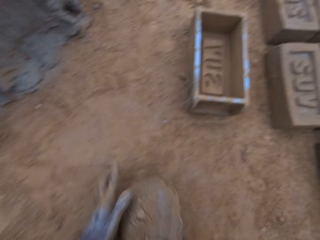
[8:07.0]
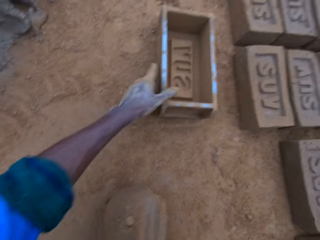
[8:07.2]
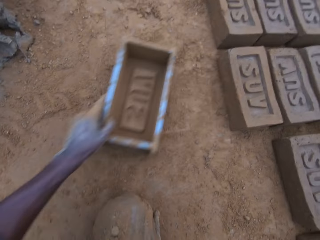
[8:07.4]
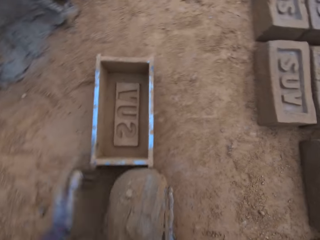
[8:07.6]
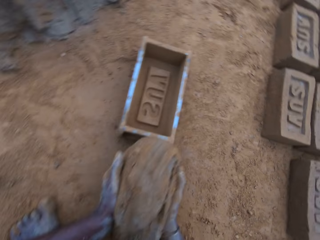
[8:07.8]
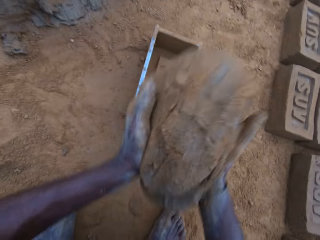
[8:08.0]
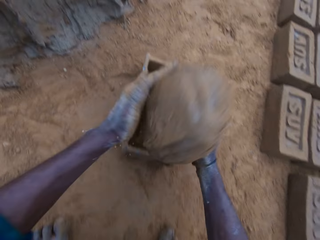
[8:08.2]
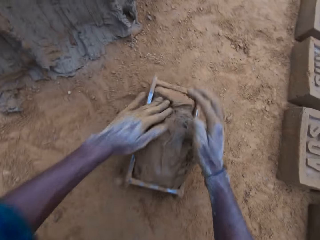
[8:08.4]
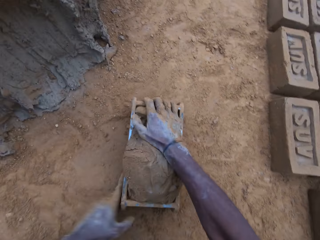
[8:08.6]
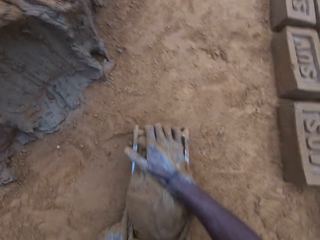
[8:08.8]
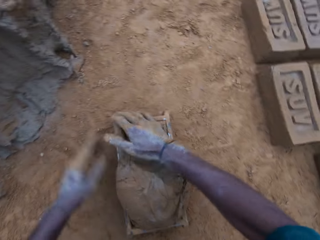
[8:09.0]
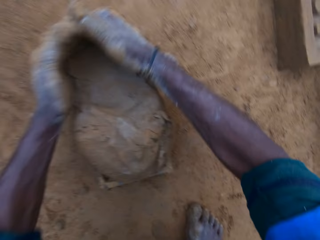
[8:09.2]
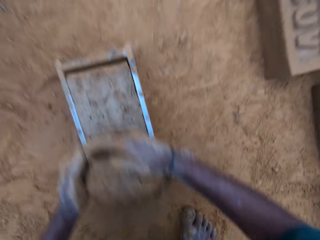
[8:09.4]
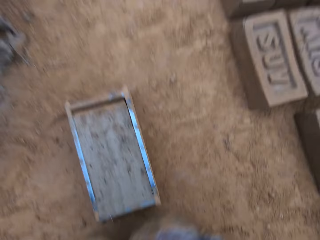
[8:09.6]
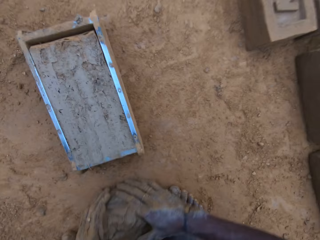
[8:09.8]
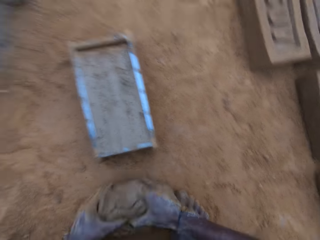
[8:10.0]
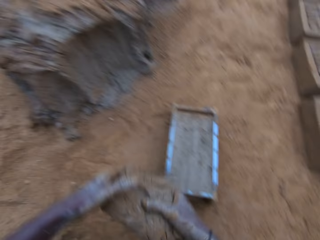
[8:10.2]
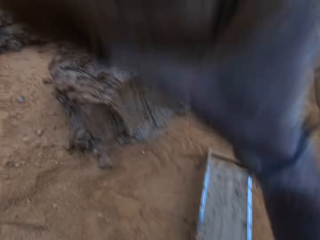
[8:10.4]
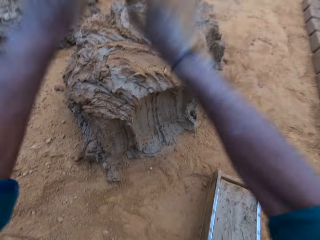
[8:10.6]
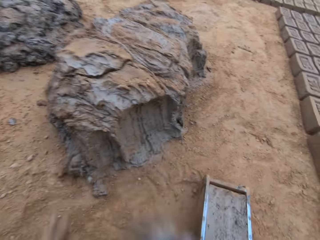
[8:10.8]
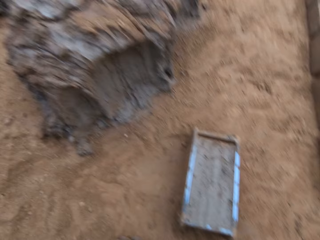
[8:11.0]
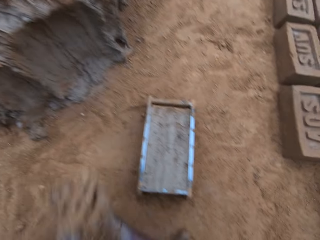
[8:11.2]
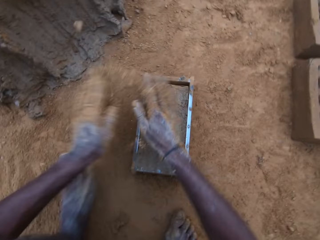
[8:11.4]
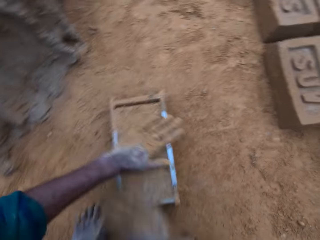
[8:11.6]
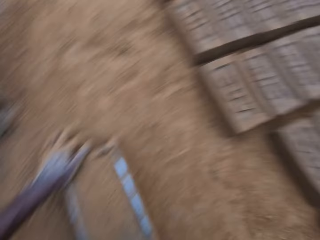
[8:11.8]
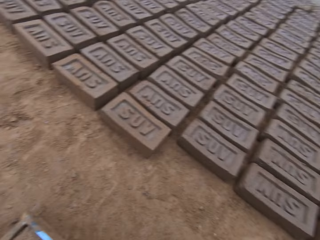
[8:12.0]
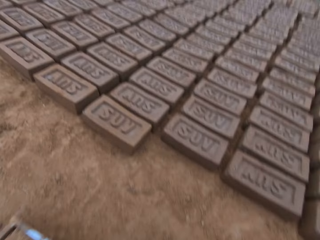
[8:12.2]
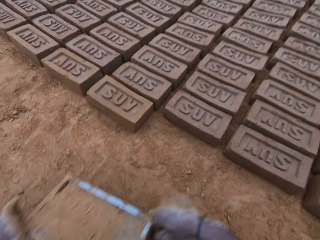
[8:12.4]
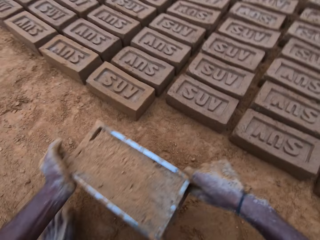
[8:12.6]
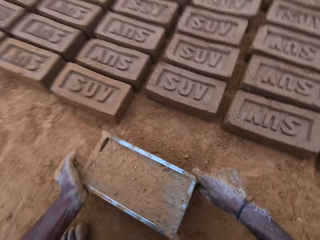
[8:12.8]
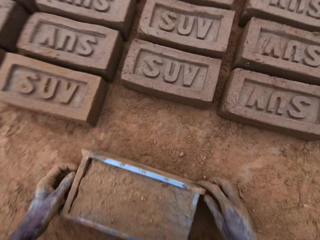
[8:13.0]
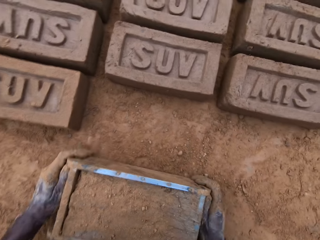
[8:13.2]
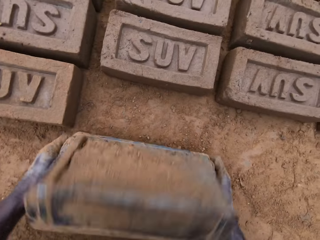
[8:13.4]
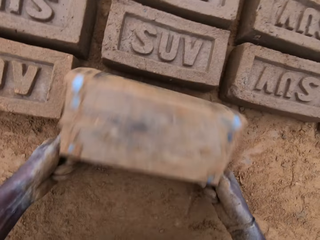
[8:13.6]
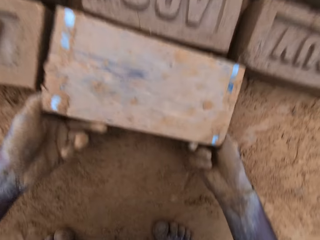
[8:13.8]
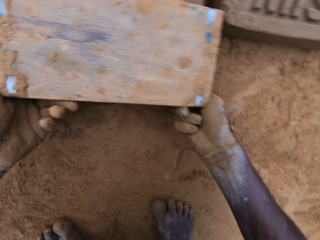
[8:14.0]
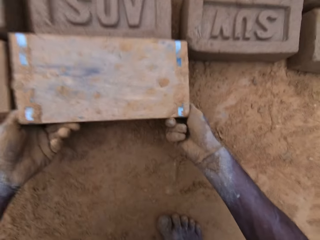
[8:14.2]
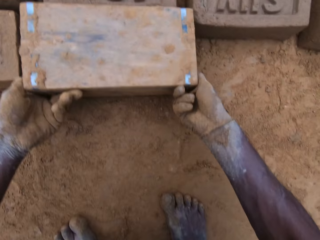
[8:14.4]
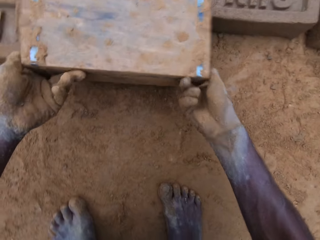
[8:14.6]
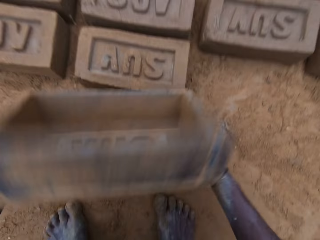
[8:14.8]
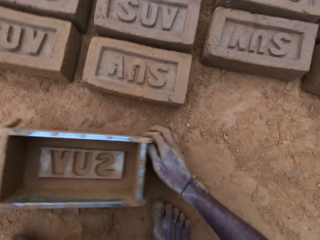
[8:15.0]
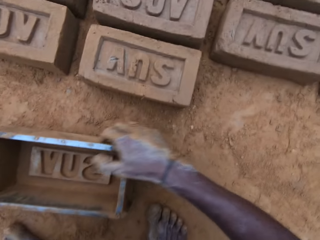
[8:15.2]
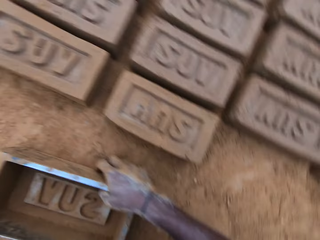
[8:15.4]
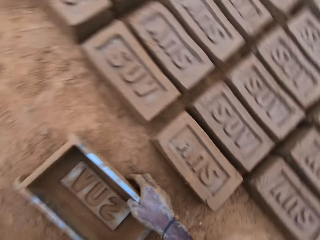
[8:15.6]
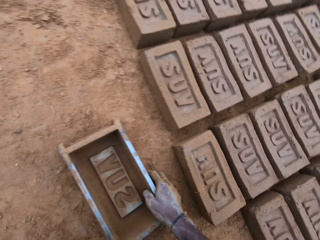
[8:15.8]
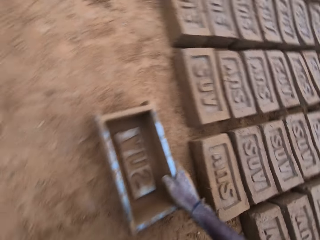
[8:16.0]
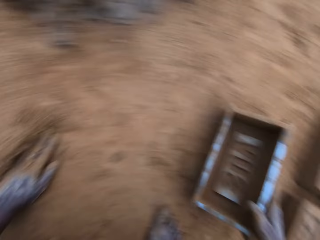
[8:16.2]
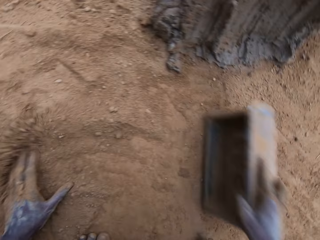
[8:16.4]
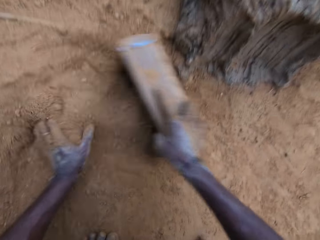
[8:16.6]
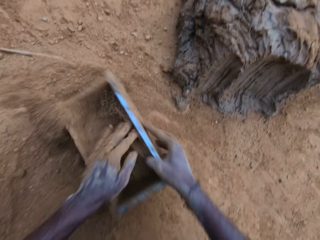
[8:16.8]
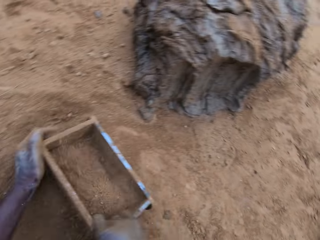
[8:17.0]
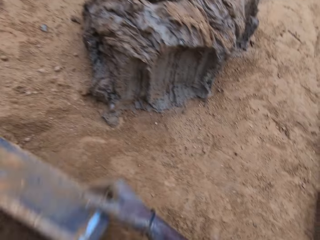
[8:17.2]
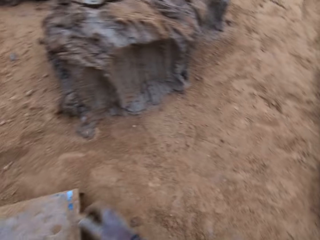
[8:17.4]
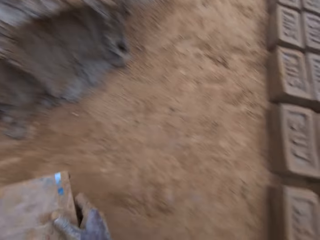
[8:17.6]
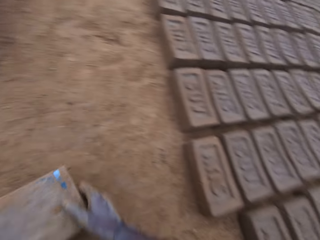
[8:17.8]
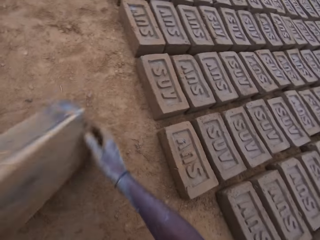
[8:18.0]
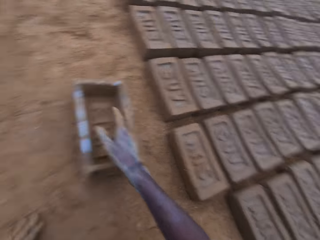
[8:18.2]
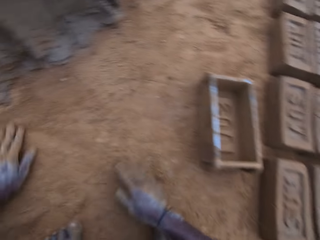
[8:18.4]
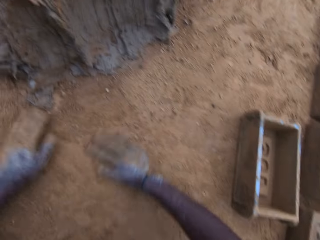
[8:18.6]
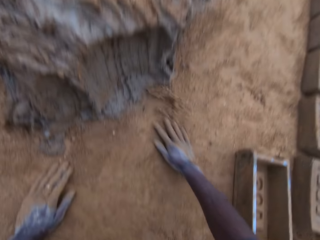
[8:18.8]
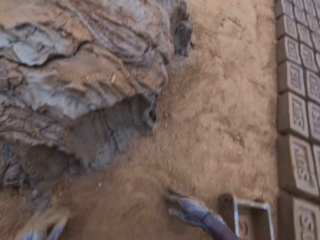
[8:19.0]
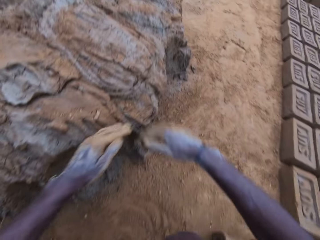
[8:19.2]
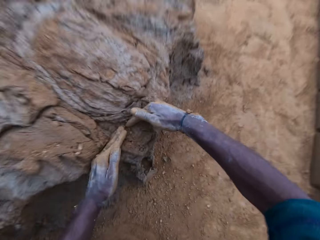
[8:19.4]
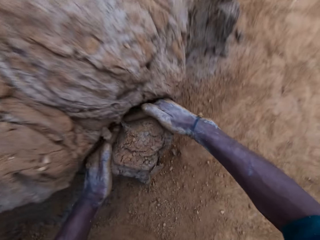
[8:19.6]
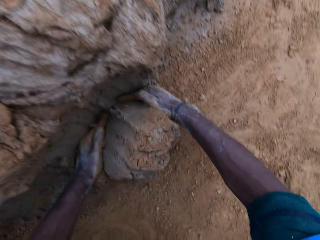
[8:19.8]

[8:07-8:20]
The camera wearer picks clay or mortar from the ground. He moves the brick mold or block mold on the ground closer. He carries the mortar from the ground. He puts the clay in the brick mold. He levels the mortar in the mold. He removes excess clay from the brick mold. He carries the excess mortar from the ground. He picks clay from the ground. He throws the clay on the clay on the ground. He rubs soil on his hands. He slides his hand on the clay in the brick mold. He rubs sand on the block mold. He picks the brick mold from the ground. He carries the block mold. He drops the block mold on the ground beside molded blocks. He turns the brick mold upside down on the ground. He removes the mold from the block gently. He puts the brick mold on the ground. He picks the brick mold from the ground. He puts soil in the brick mold. He pours the soil on the ground. He picks the brick mold from the ground. He puts the brick mold on the ground. He moves soil on the ground with his hands. He fetches clay from the ground with his hands.

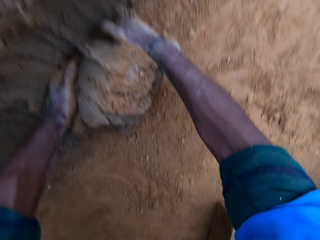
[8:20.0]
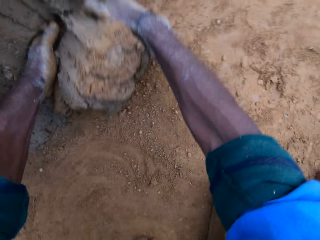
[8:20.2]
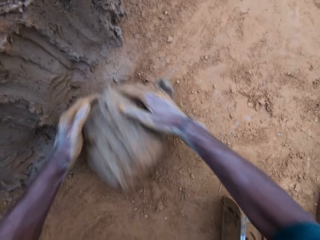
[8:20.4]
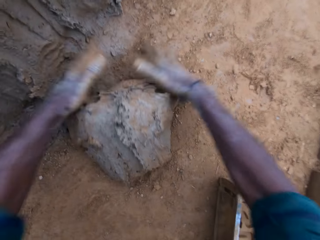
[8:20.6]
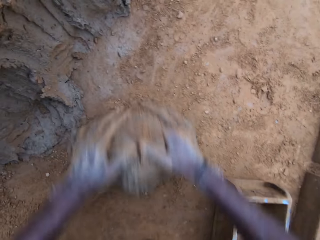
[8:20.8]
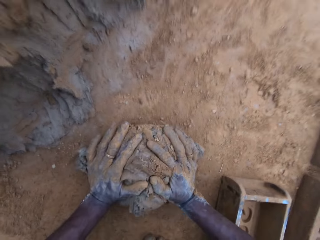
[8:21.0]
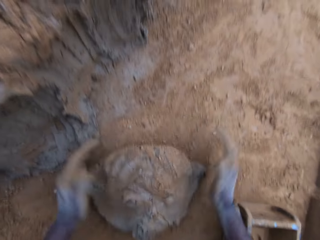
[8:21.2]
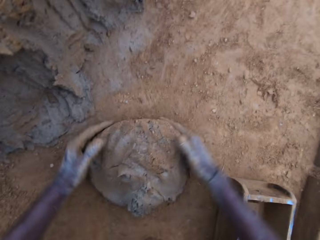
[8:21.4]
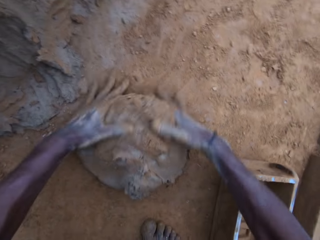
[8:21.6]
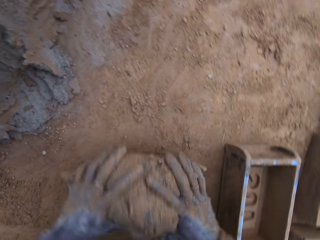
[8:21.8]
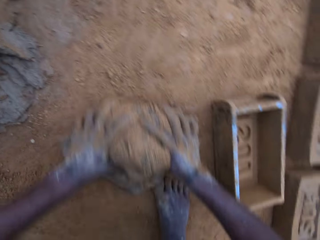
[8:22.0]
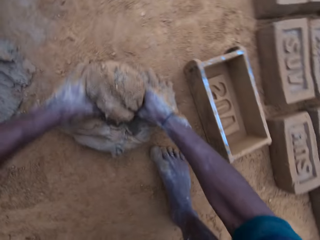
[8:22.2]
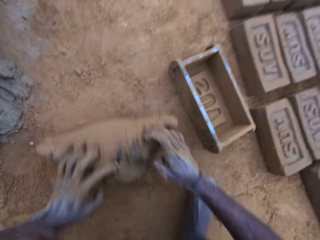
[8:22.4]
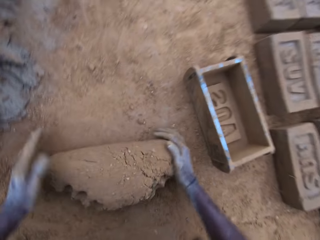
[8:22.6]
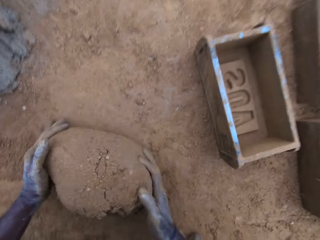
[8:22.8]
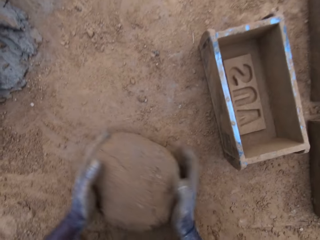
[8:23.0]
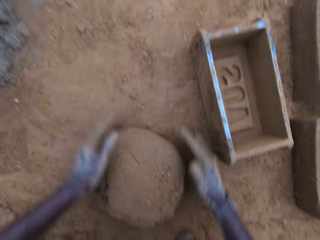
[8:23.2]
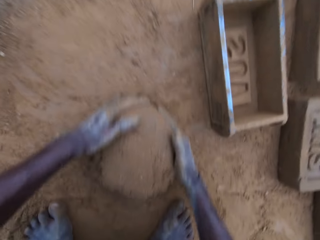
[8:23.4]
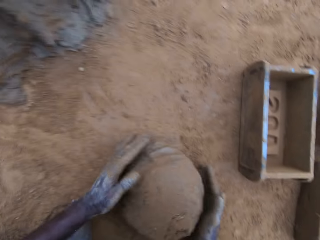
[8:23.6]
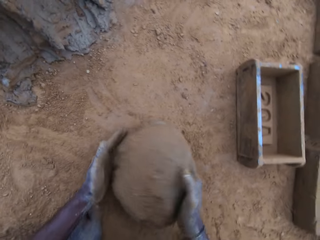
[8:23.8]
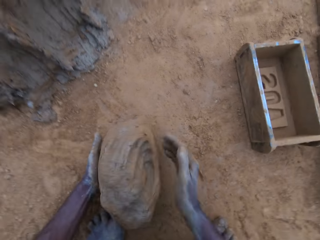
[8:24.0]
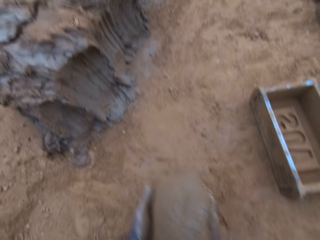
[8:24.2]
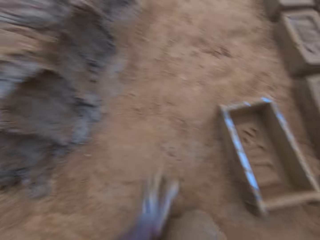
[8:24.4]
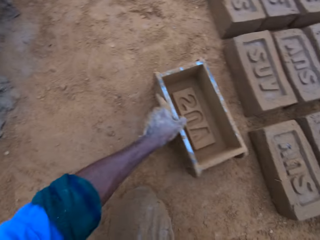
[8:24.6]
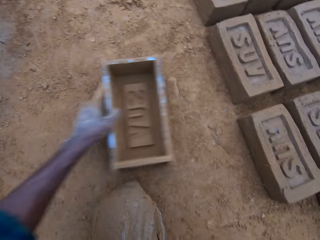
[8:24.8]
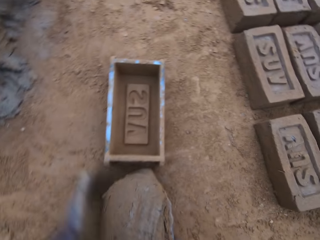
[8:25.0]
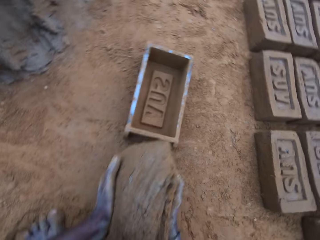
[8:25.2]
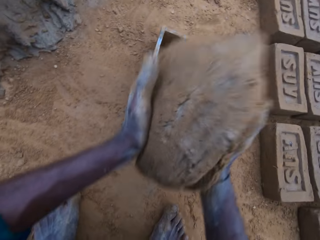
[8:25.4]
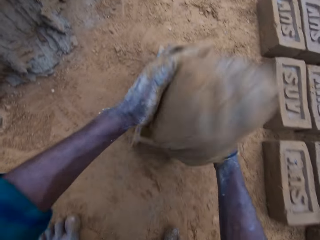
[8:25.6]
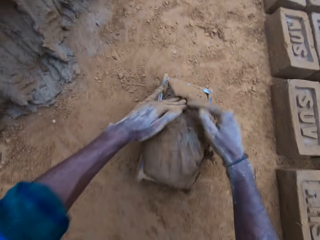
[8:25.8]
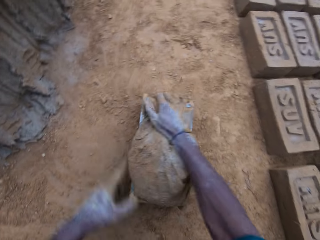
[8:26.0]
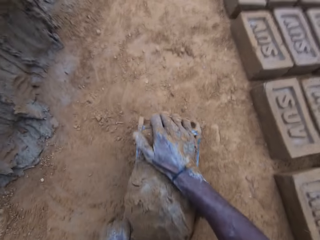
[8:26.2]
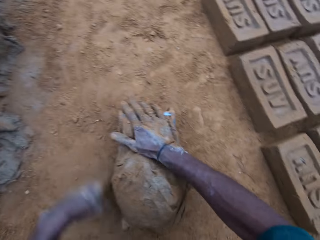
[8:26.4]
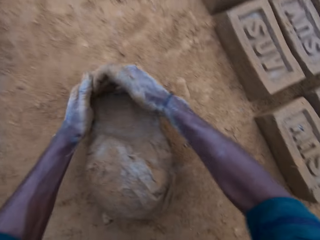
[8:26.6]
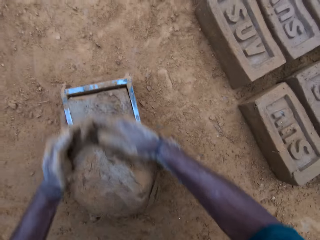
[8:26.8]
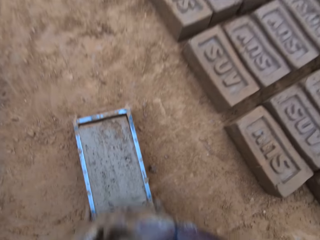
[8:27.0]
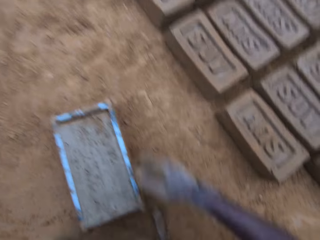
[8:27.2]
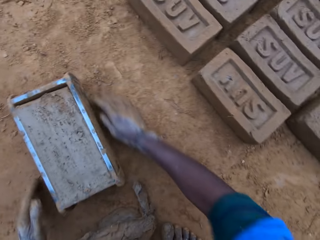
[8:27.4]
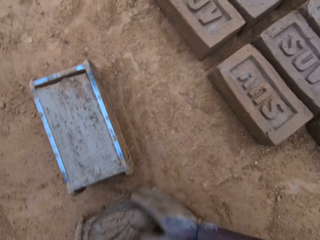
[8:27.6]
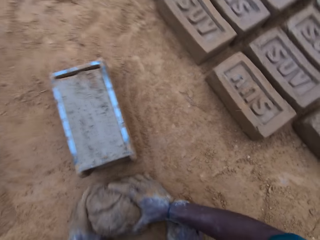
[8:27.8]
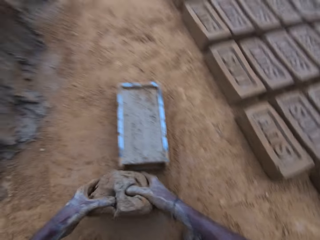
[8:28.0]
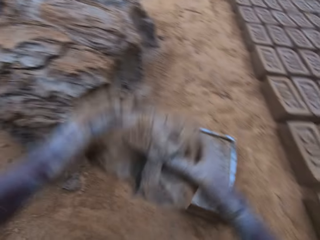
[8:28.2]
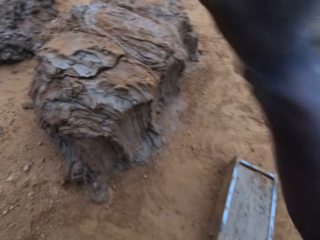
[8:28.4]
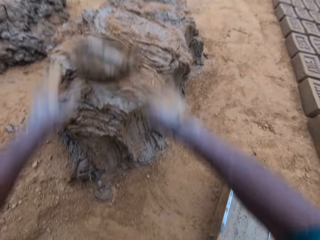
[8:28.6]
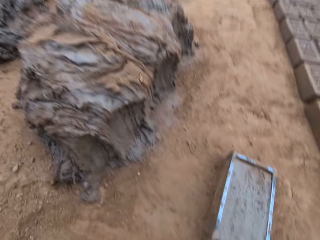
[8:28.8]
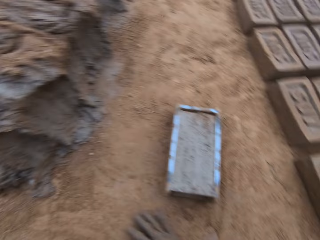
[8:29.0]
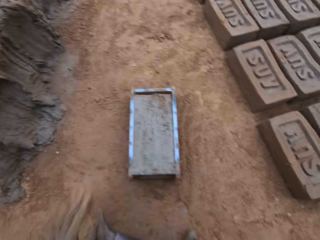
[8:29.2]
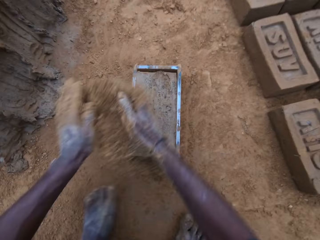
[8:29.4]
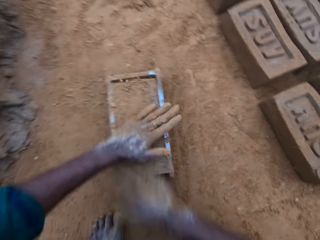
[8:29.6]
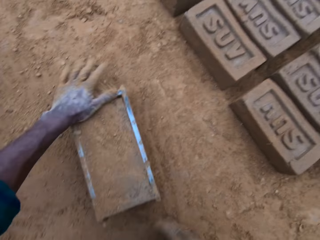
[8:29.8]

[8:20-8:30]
The camera wearer rolls the clay or mortar on the ground. He mixes the mortar on the ground. He carries the mortar from the ground. He picks clay from the ground. He moves the brick mold on the ground. He puts the clay in the brick mold. He levels the mortar in the mold. He removes excess clay from the brick mold. He picks clay from the ground. He carries the excess mortar. He throws the clay on the clay on the ground. He rubs soil on his hands.
